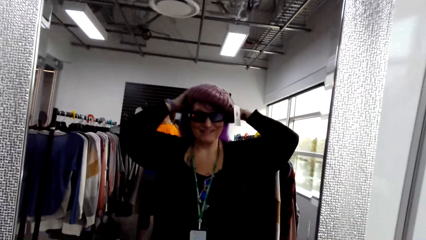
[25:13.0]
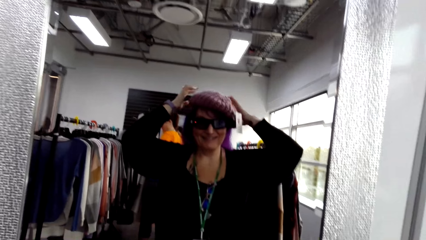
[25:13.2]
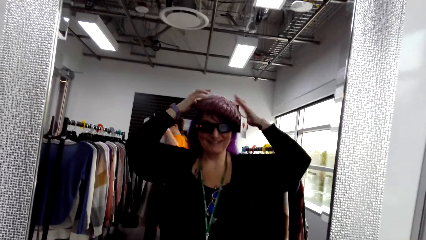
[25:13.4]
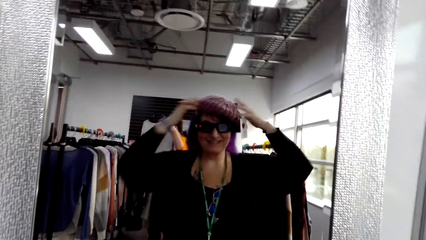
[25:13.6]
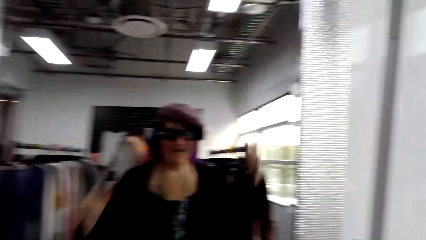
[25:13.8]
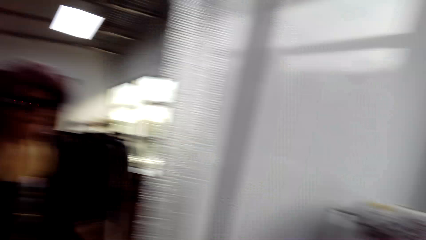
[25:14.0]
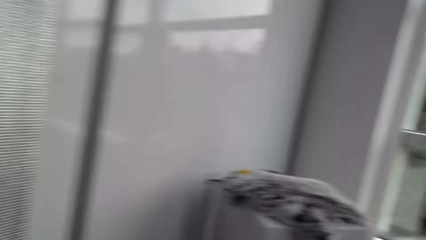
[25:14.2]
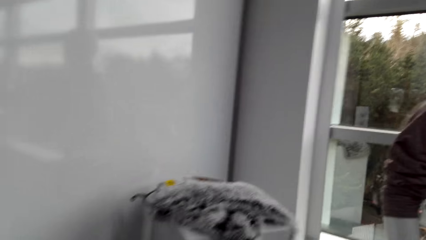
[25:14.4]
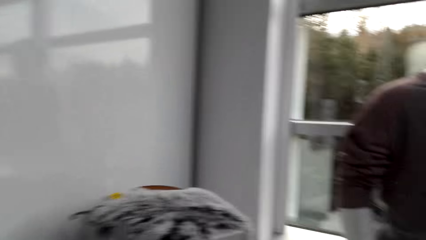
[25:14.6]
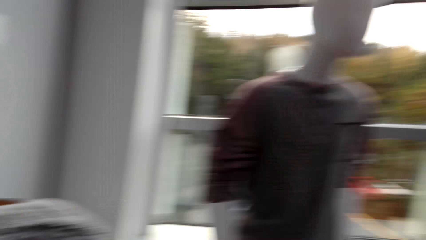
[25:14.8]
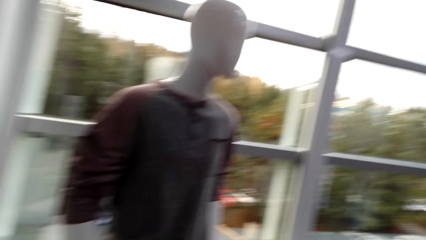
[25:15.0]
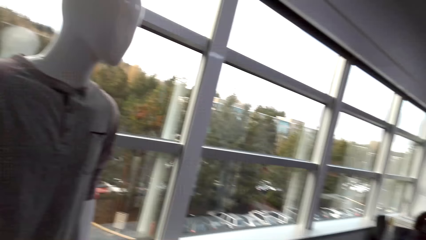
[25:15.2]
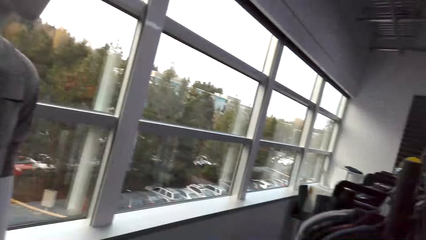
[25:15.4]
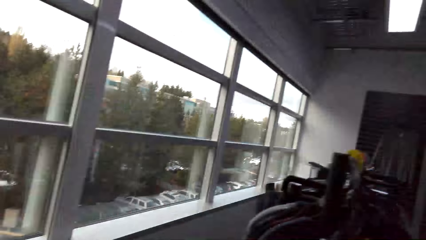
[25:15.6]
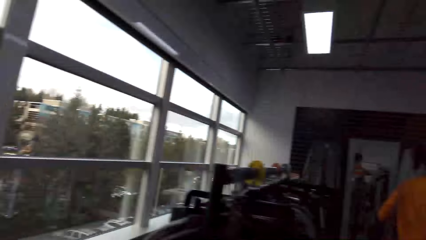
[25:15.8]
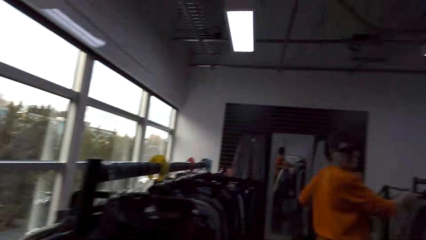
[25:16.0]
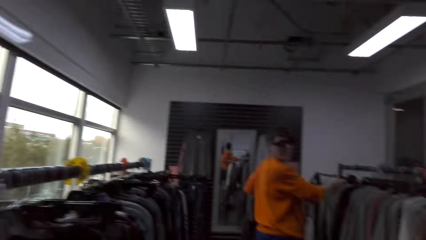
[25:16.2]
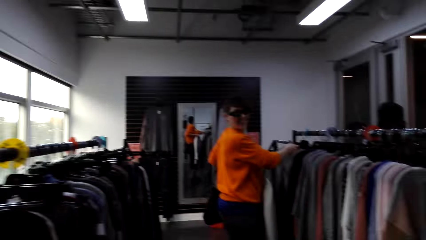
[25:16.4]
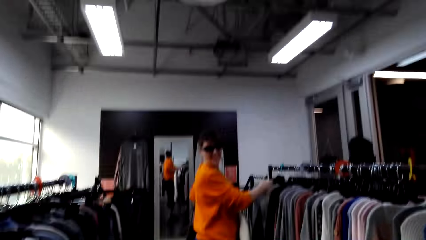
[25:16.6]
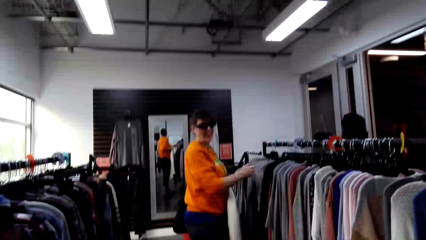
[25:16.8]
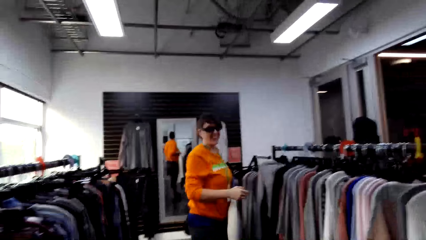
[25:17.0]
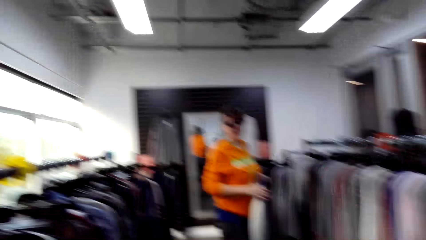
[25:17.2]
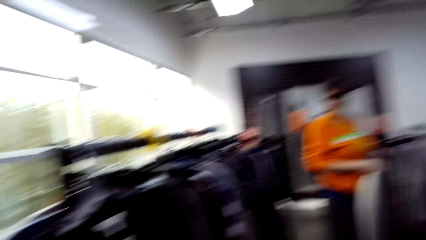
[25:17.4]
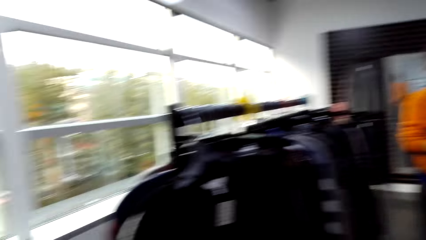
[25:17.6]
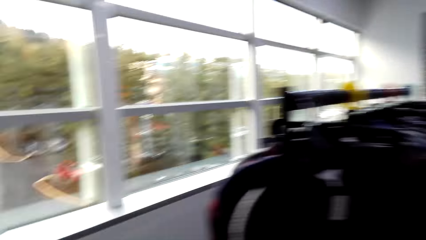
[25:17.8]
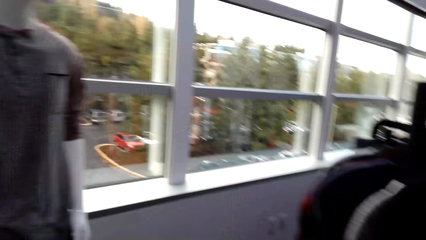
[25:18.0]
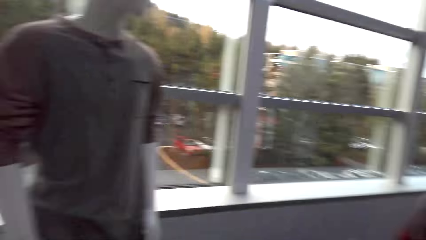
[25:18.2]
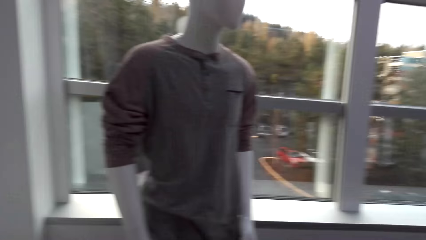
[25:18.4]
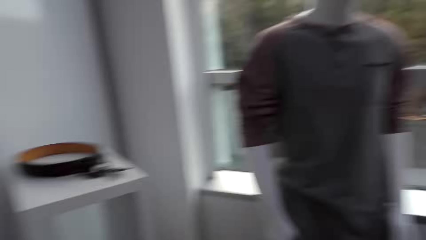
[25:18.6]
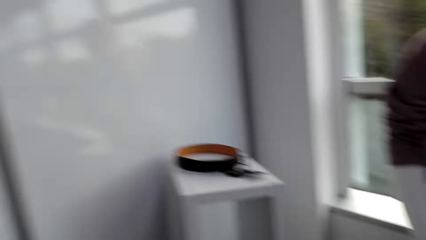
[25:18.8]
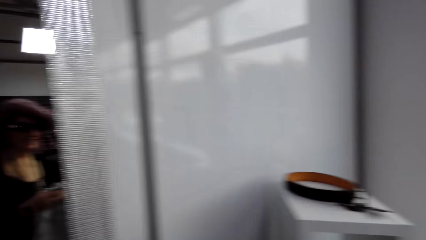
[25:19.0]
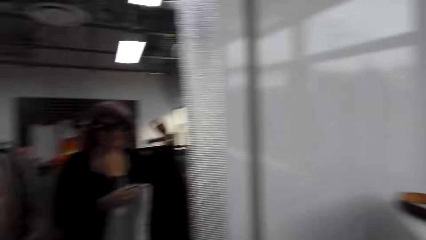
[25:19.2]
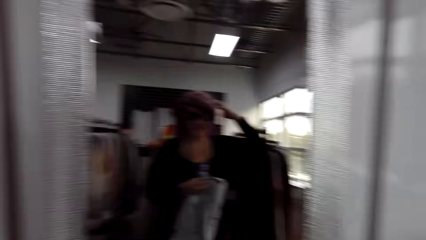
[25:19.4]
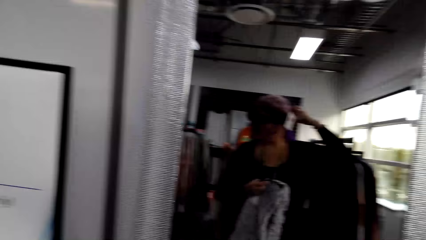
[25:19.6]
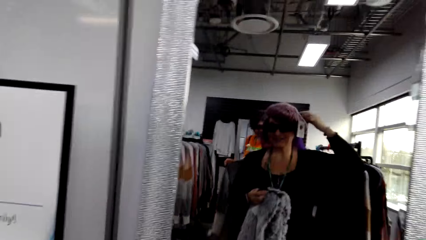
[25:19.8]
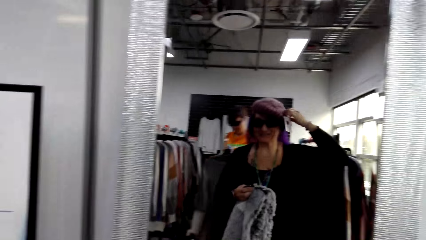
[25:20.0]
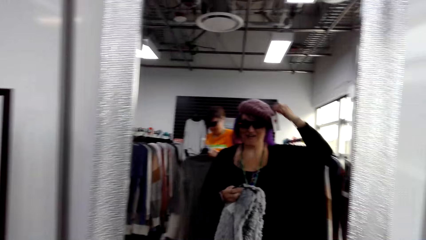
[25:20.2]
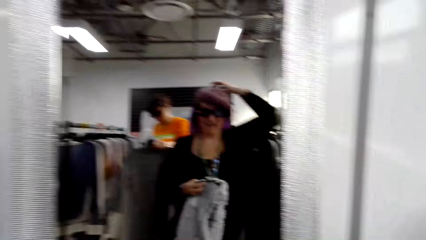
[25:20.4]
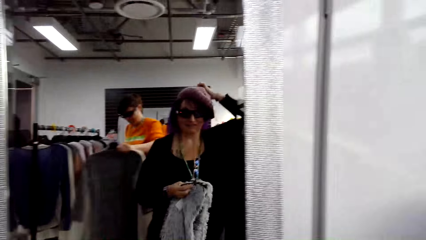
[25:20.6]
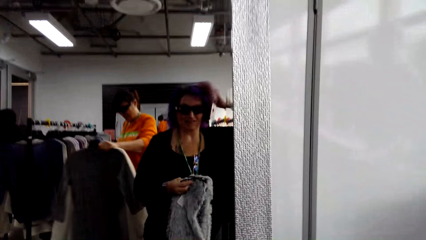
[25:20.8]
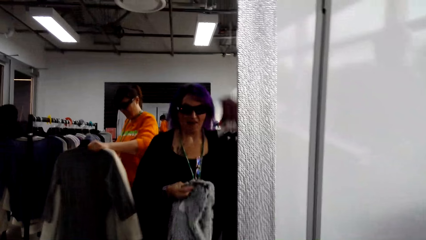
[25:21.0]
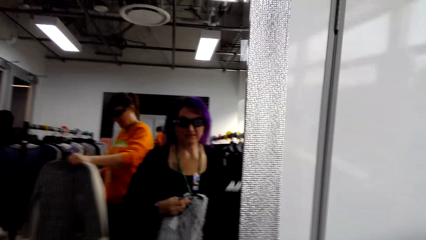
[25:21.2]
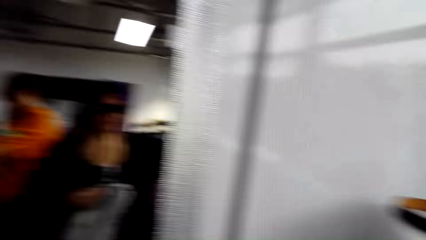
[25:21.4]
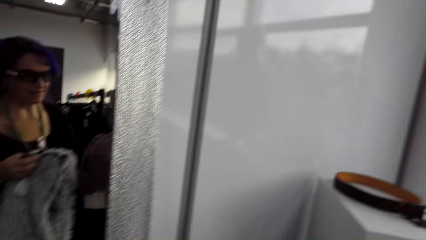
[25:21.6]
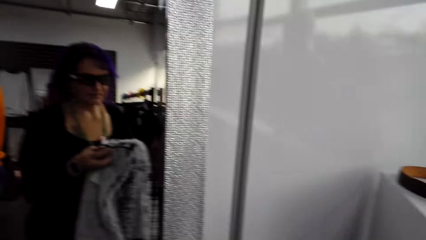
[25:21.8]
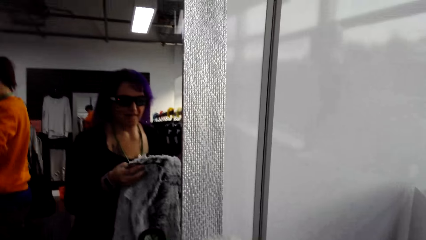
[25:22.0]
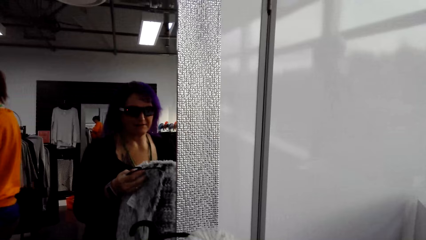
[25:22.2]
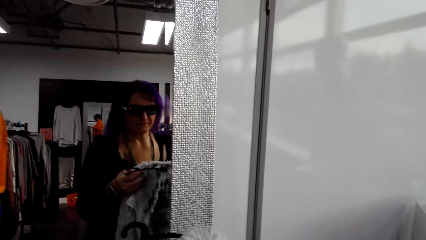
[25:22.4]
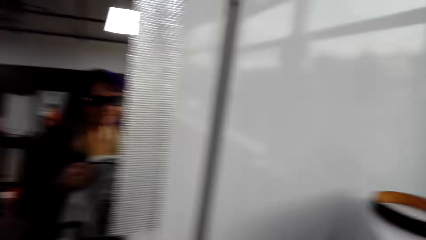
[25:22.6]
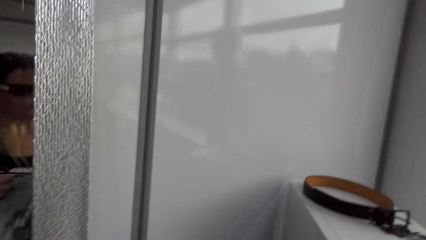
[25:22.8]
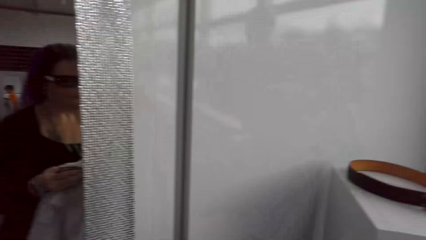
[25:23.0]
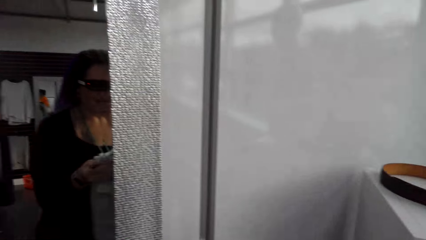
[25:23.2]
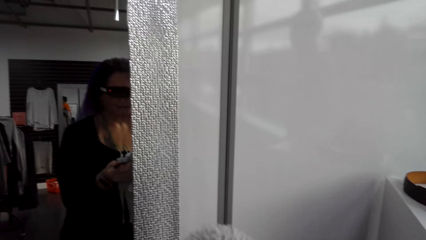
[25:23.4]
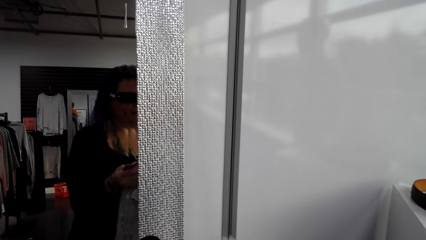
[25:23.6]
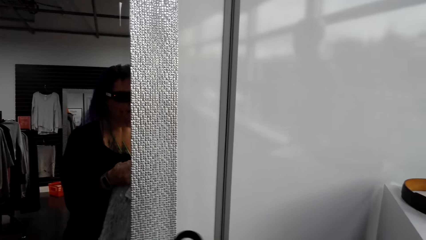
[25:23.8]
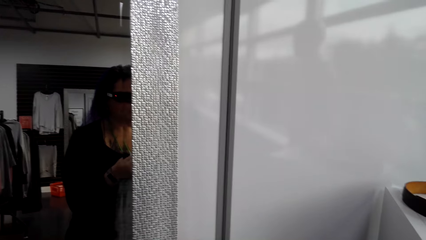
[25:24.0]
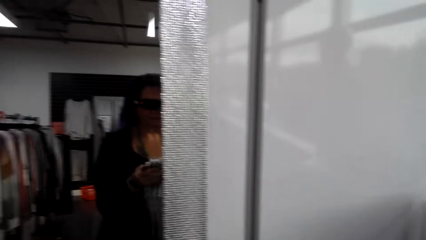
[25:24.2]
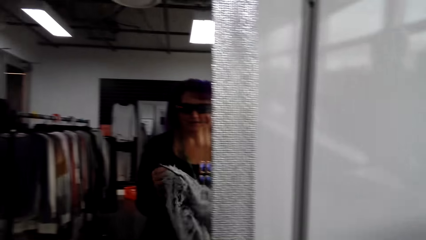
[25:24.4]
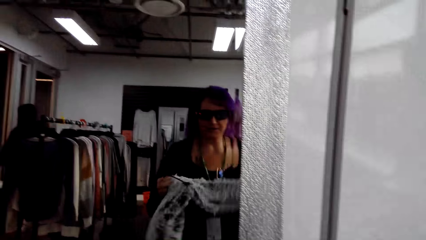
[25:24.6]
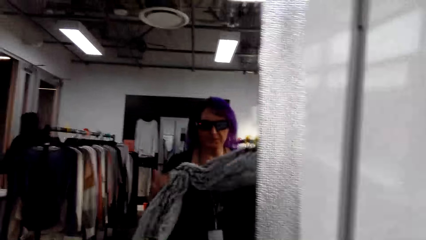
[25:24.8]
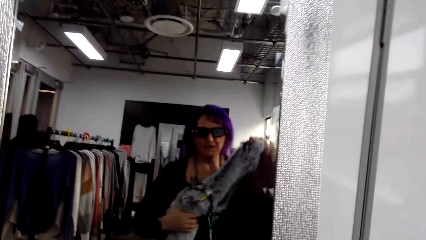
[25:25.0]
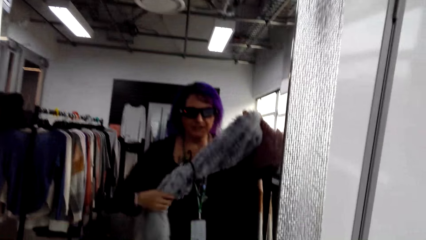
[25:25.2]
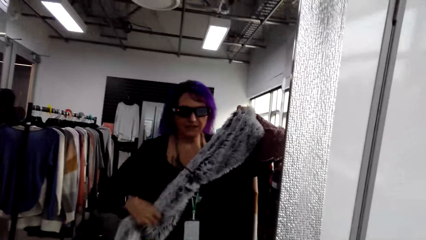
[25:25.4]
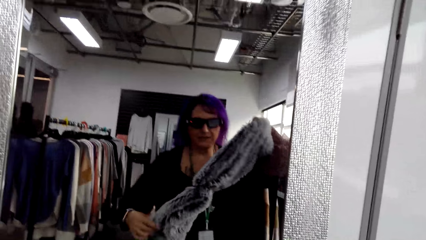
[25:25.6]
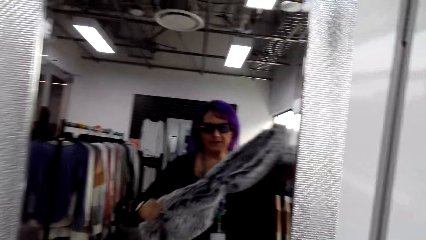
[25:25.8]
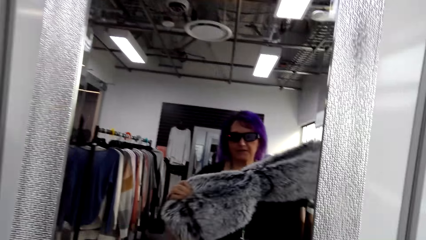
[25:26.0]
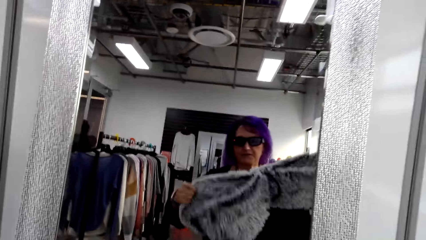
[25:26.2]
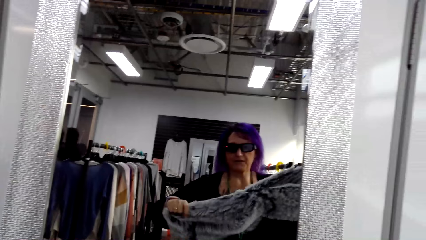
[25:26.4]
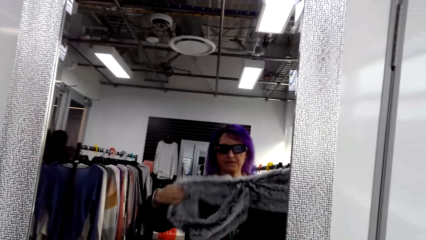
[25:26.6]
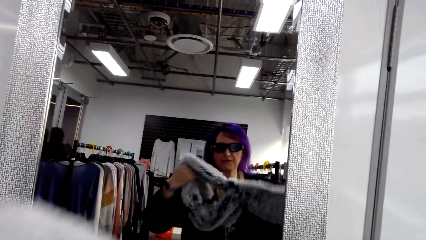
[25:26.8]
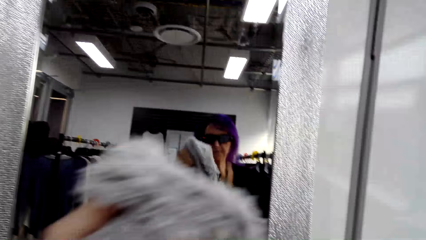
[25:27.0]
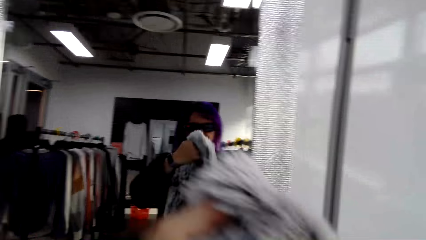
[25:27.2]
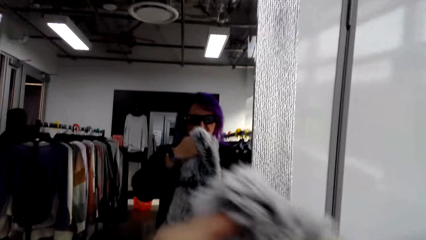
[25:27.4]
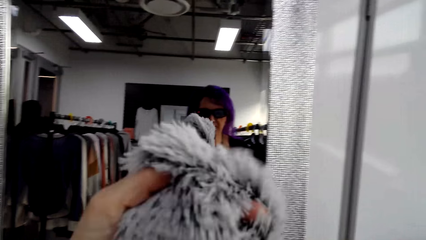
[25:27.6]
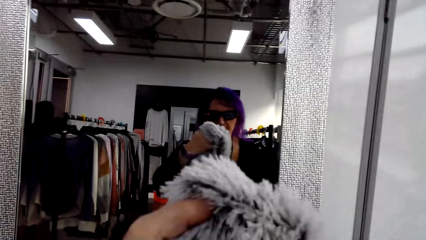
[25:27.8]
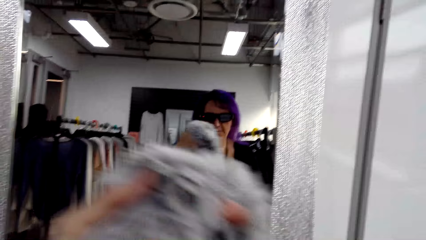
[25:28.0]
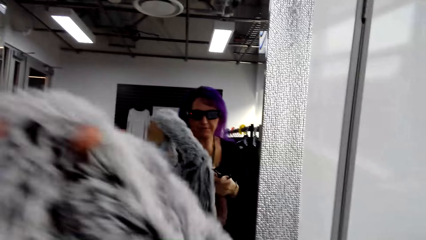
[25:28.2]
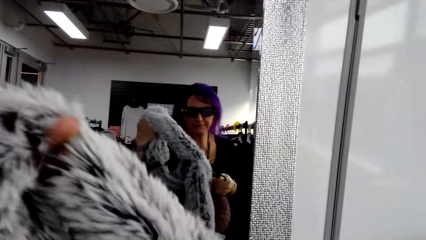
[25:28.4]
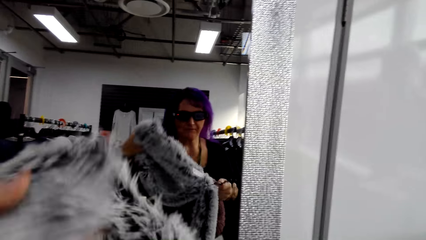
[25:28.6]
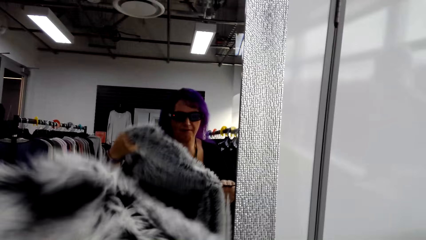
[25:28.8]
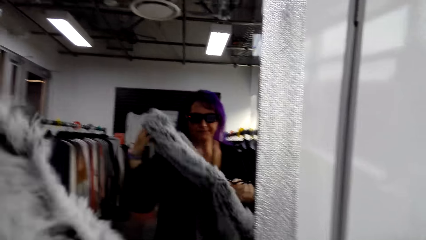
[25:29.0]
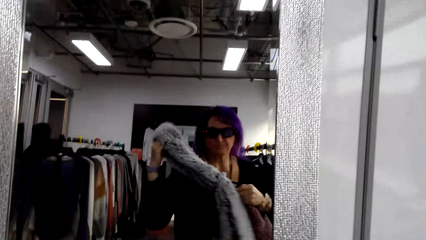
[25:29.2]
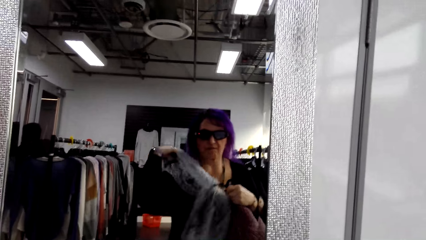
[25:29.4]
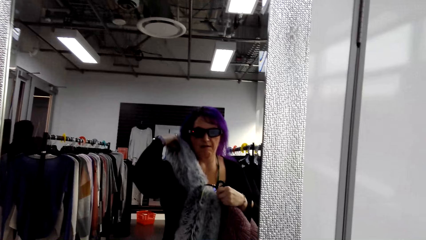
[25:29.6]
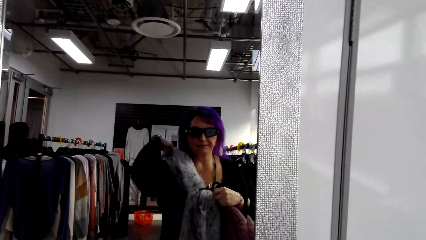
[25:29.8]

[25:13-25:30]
The camera wearer looks around in the clothes shop. A woman adjusts a hand. The camera wearer converses with the woman. They remove the hat. They adjust the fur scarf.
